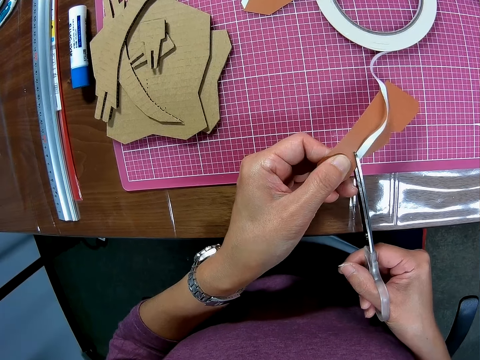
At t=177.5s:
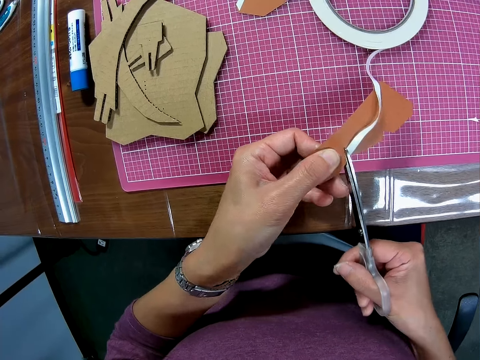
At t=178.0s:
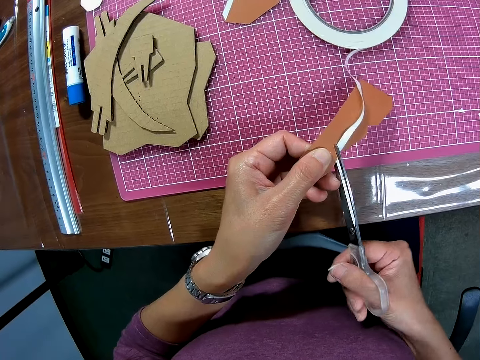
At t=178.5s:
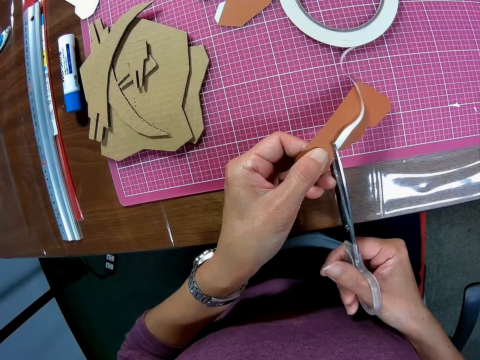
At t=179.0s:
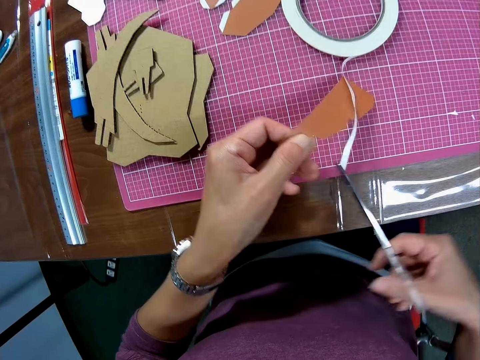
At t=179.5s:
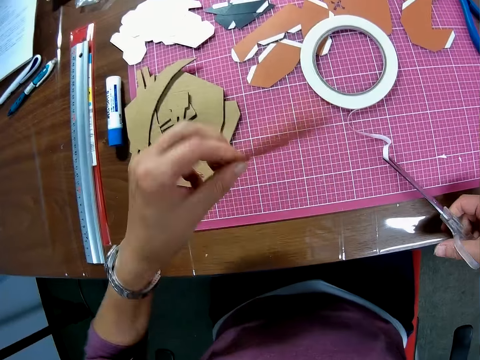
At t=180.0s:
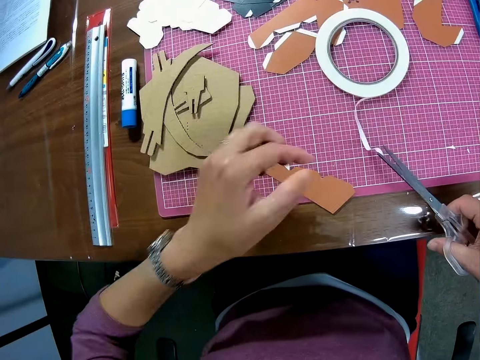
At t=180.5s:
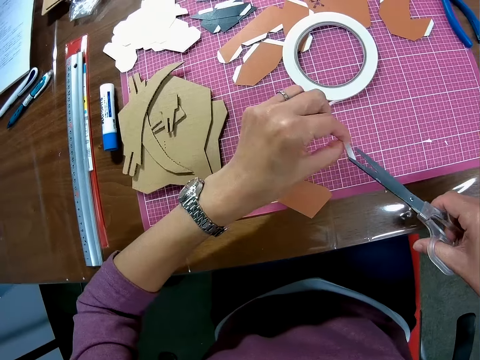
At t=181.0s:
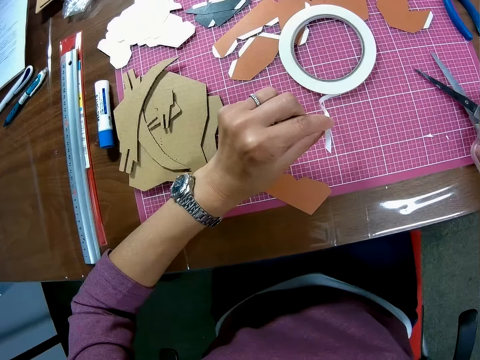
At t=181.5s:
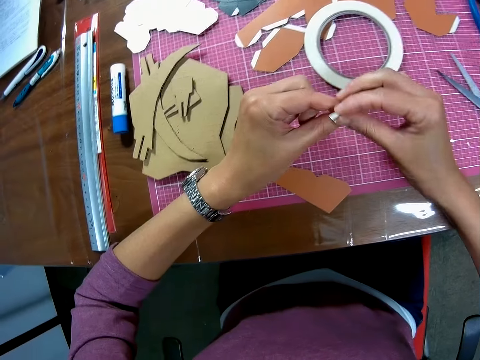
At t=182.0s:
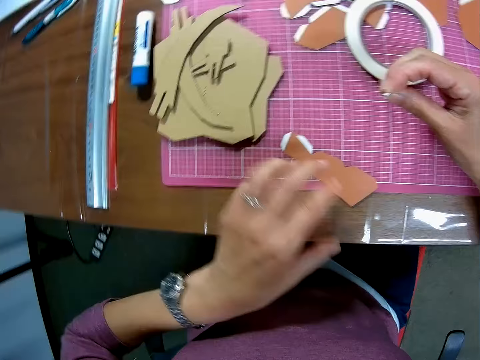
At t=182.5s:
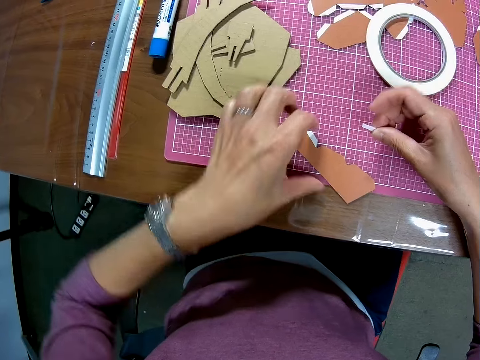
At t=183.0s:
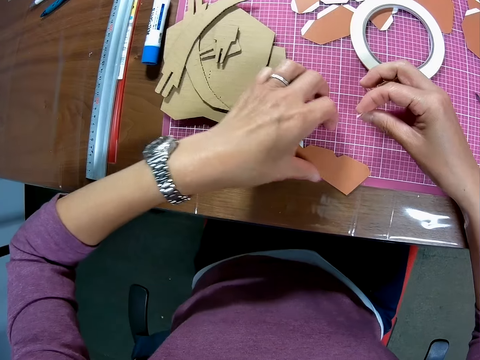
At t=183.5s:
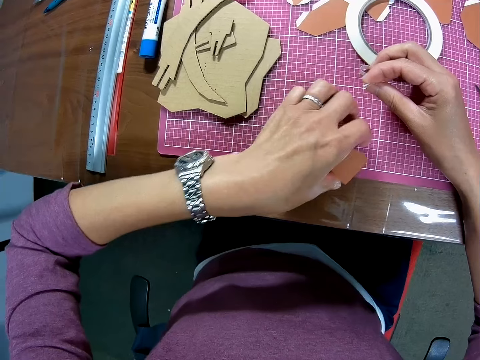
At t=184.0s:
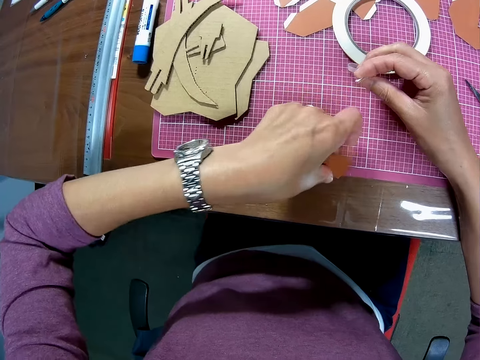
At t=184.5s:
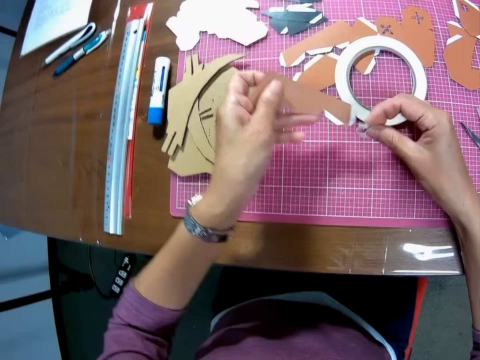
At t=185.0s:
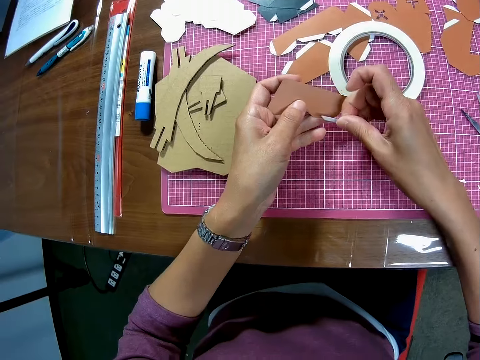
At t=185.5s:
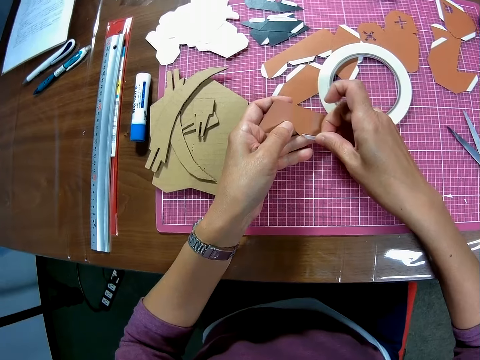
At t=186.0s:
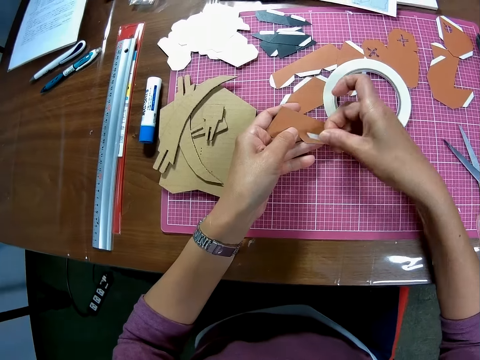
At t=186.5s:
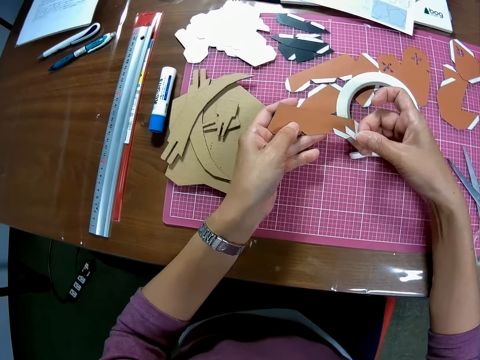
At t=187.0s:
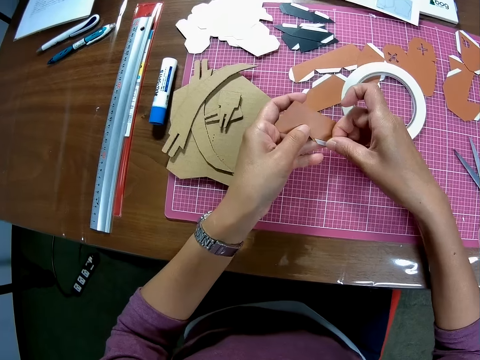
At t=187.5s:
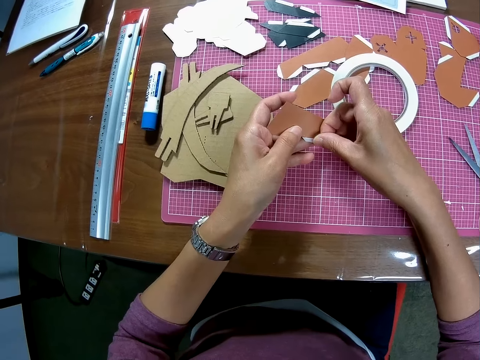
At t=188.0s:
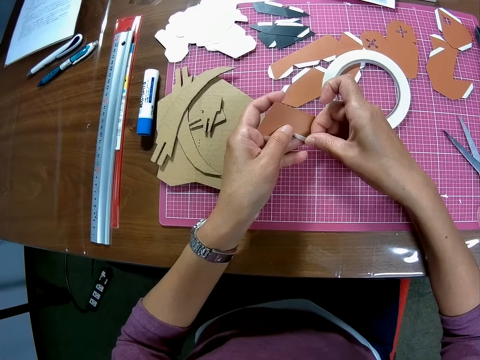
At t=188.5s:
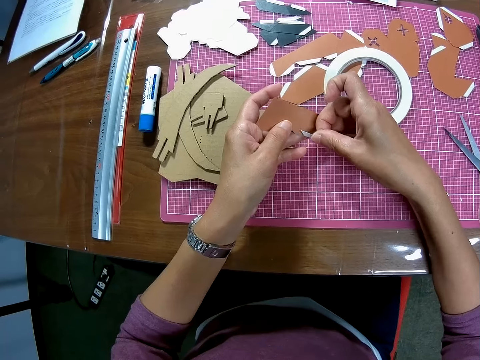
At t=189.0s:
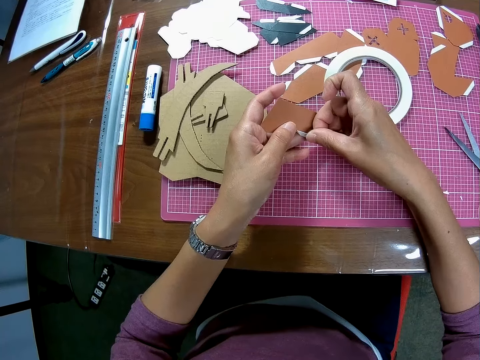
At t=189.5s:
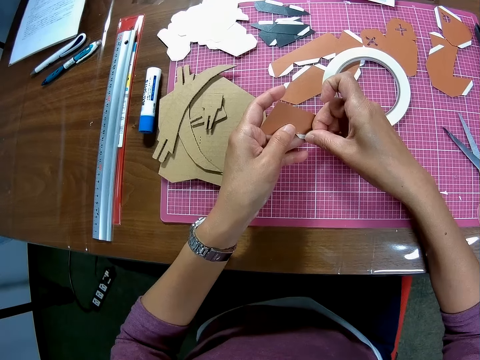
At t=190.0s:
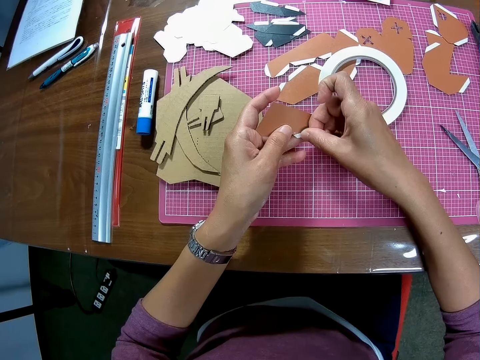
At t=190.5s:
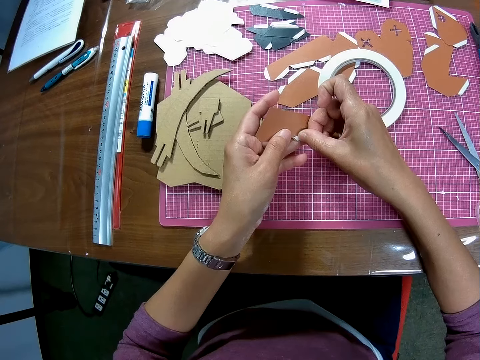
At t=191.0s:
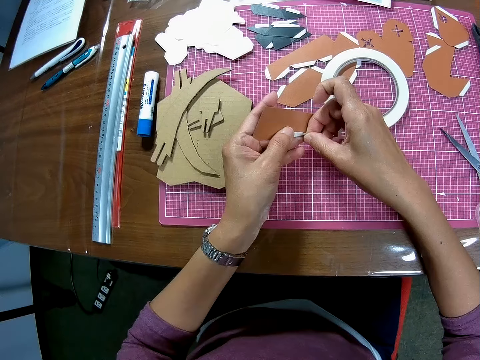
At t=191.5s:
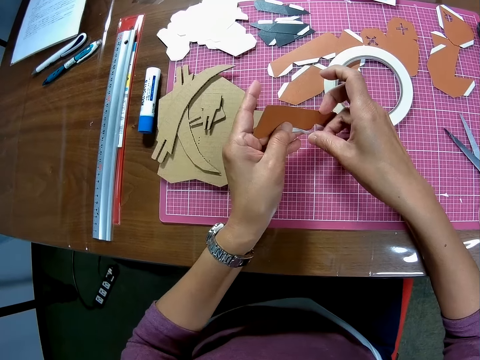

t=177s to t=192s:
The camera wearer drops the paper on the table. He removes the tape on the scissors with his left hand. He passes the tape from his left hand to his right hand. He puts the pair of scissors on the table. He picks up the paper on the table. He tapes the edge of the paper with the tape on his right hand.

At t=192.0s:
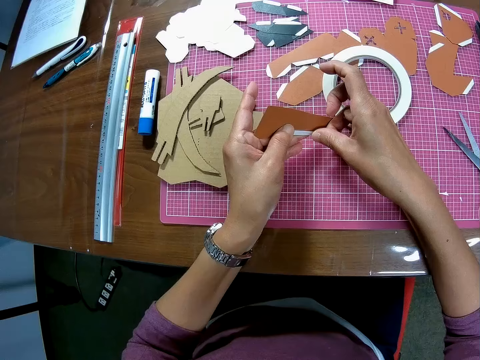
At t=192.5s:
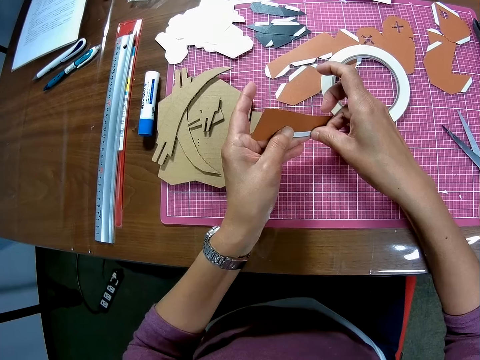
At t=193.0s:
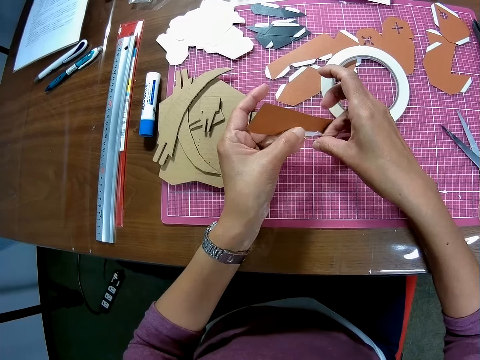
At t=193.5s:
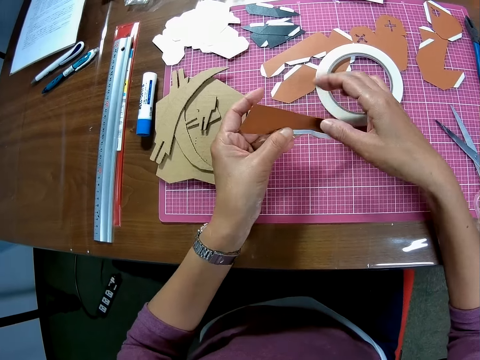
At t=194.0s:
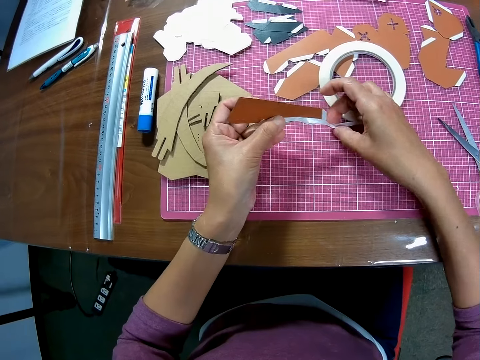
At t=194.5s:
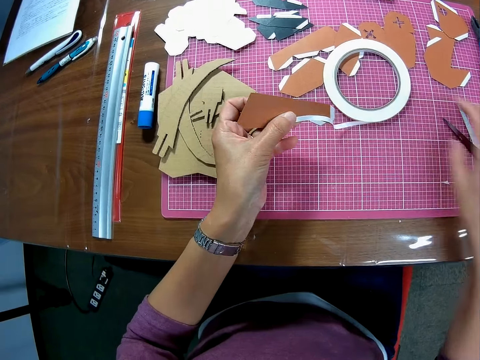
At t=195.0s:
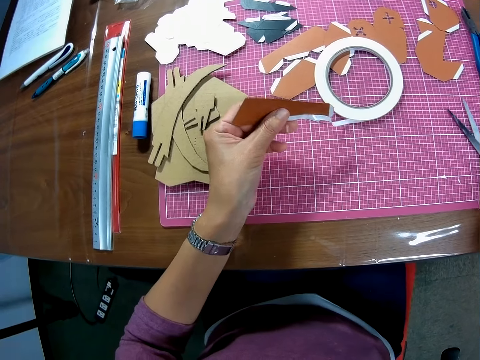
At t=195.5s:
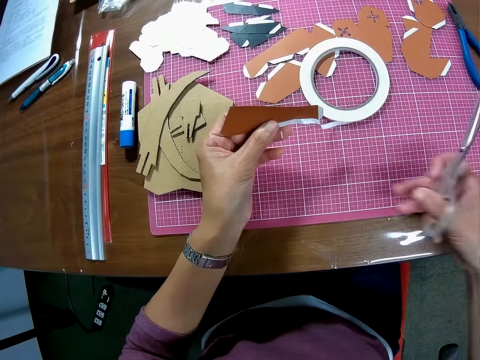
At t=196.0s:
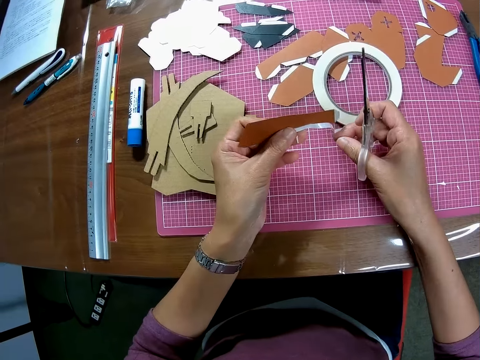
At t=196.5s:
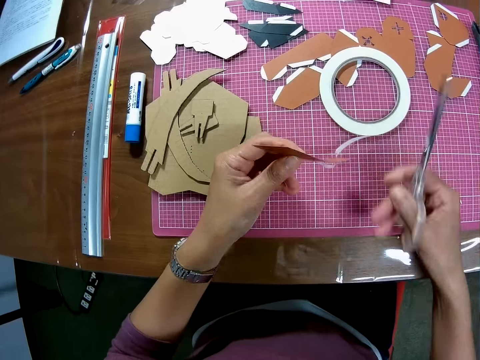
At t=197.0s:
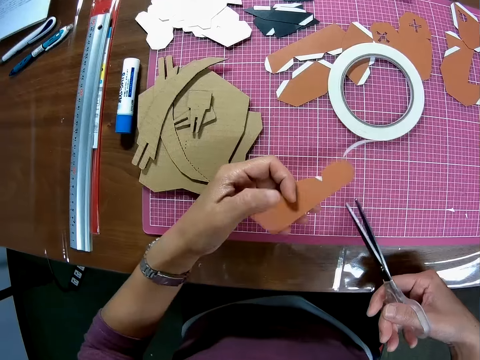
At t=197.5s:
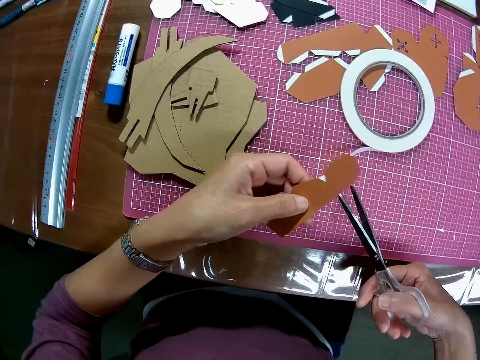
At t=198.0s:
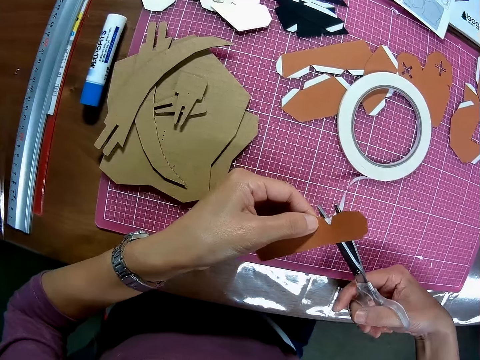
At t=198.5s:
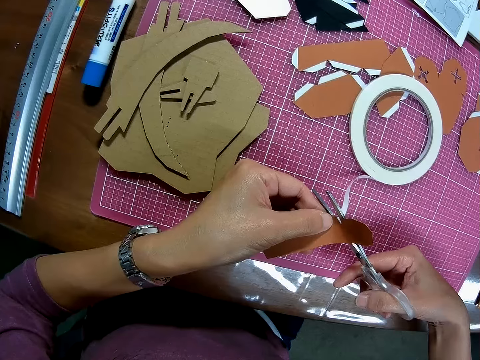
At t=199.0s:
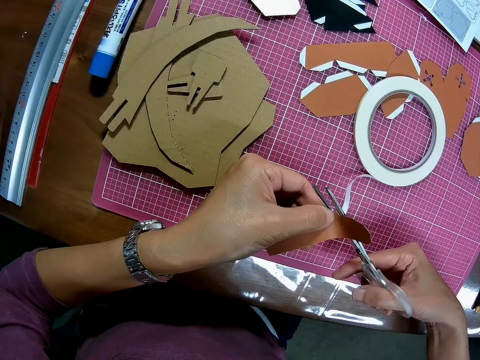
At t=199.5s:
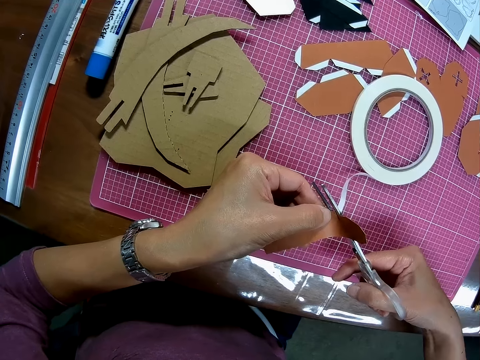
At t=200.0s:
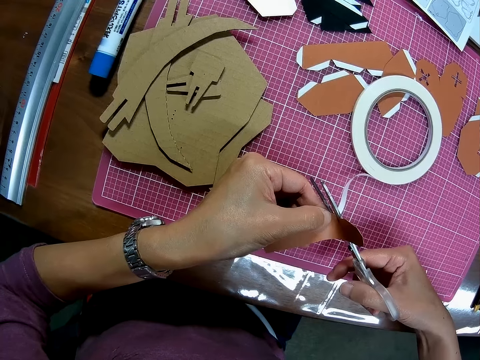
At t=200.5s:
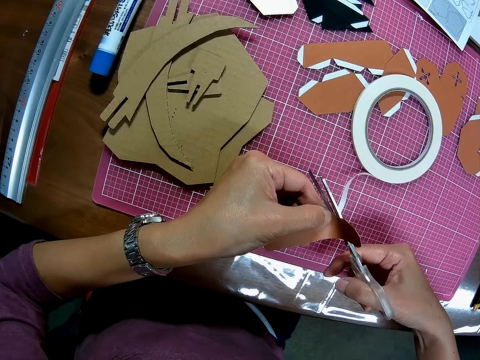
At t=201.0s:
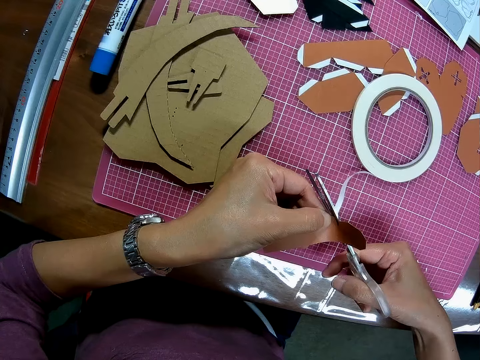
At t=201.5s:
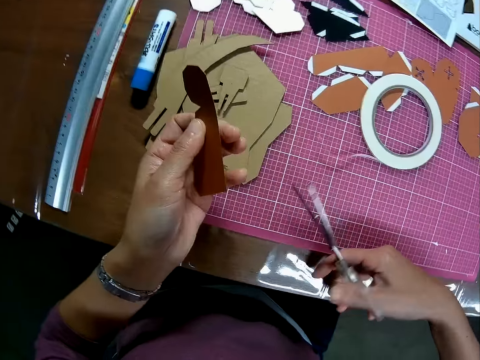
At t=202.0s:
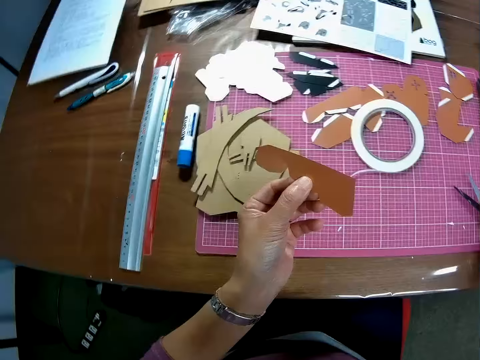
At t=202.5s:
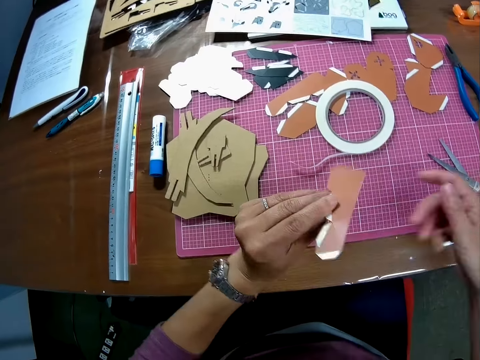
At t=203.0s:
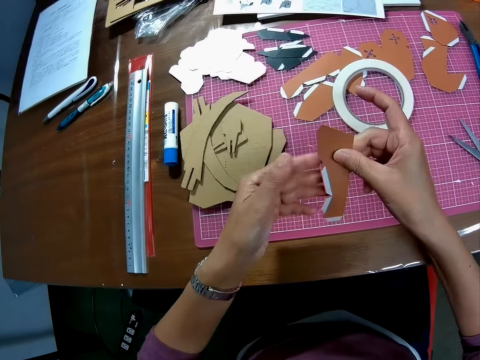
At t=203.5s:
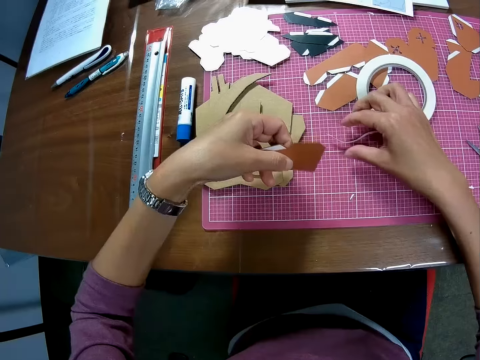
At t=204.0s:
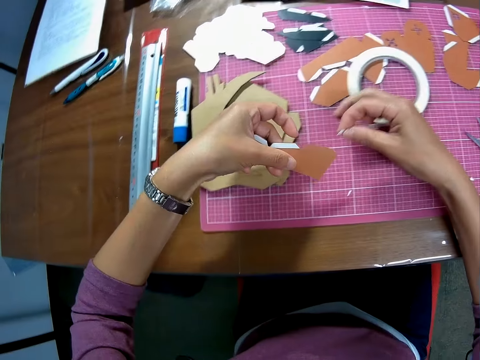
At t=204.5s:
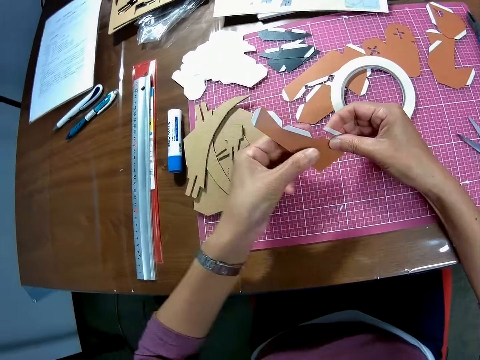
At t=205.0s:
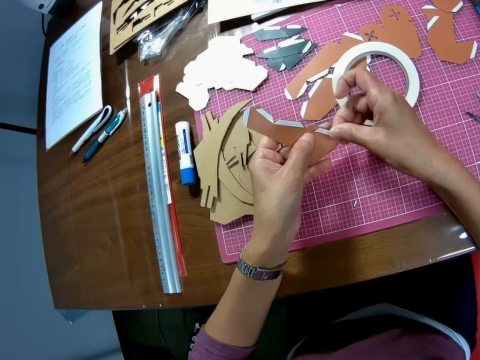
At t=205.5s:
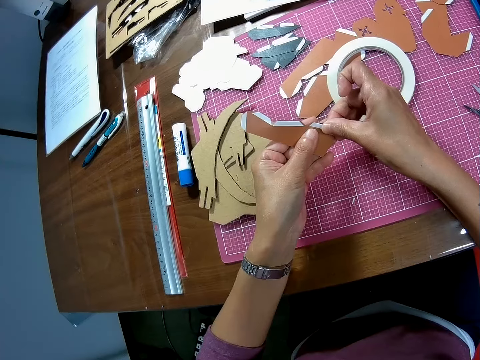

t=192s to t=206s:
The camera wearer picks up the scissors with his right hand on the cutting mat on the table. He turns the piece of paper. He cuts the tape with the scissors. He drops the scissors with his right hand on the cutting mat on the table. He turns the paper on his left hand with his right hand. He picks up the tape on the cutting mat on the table with his right hand. He tapes the edge of the paper with the tape on his right hand.
